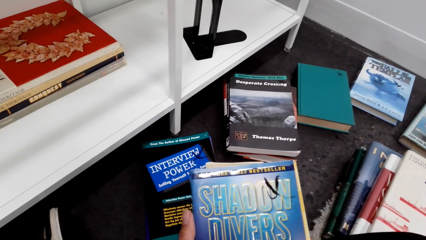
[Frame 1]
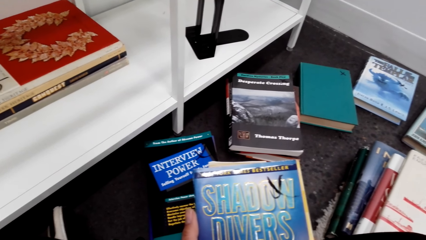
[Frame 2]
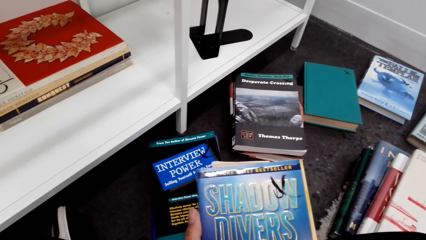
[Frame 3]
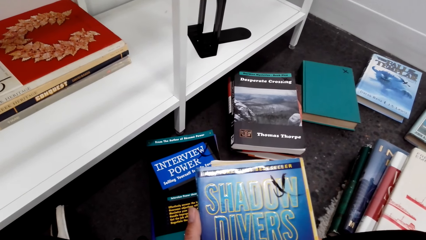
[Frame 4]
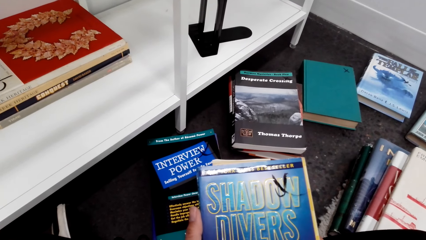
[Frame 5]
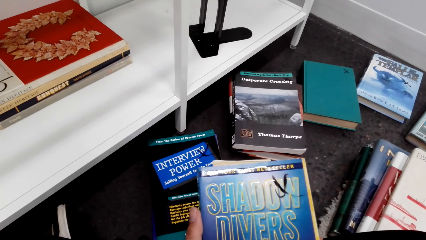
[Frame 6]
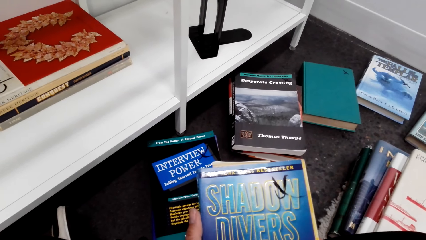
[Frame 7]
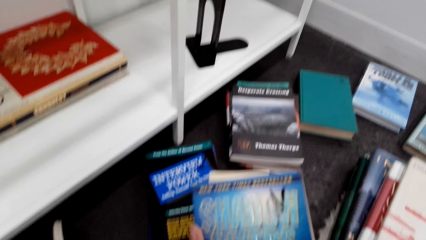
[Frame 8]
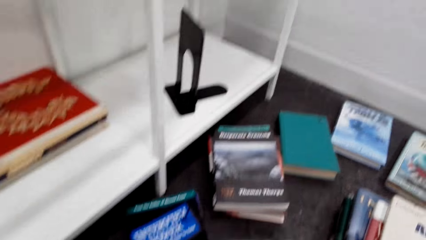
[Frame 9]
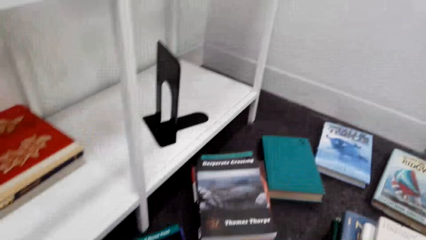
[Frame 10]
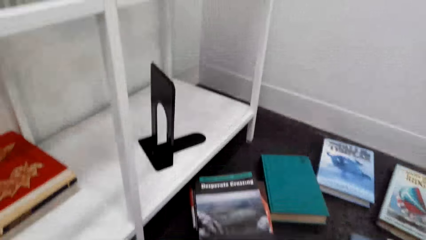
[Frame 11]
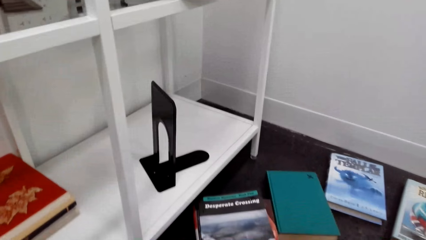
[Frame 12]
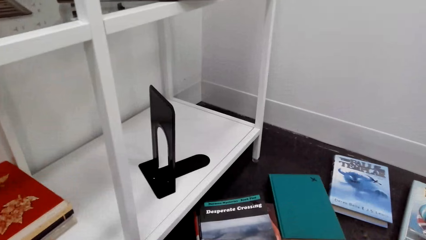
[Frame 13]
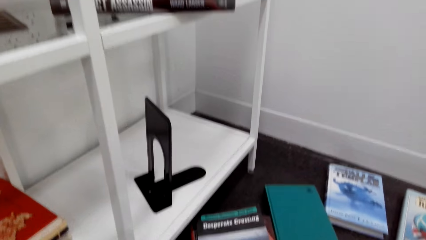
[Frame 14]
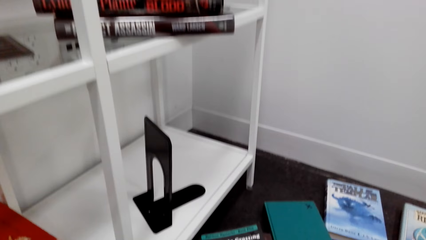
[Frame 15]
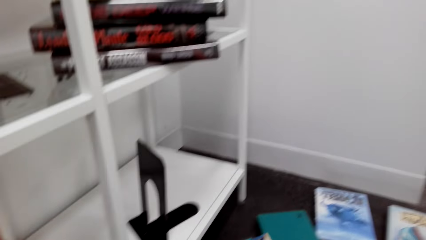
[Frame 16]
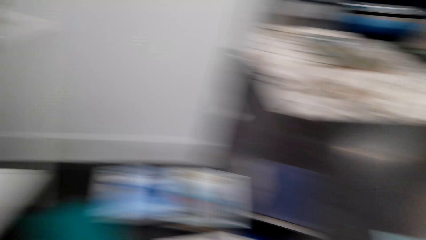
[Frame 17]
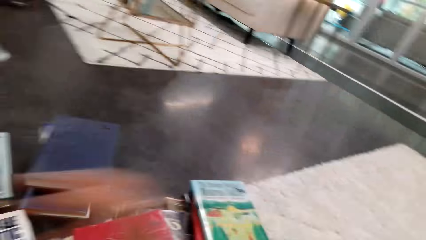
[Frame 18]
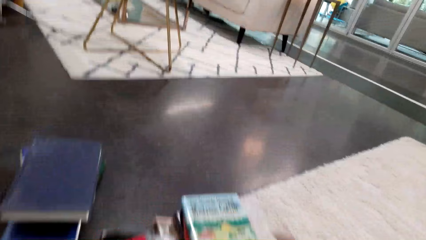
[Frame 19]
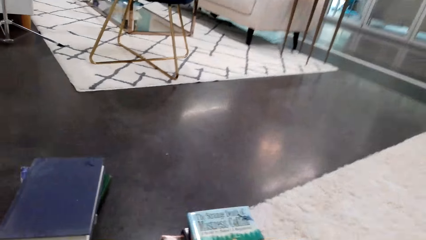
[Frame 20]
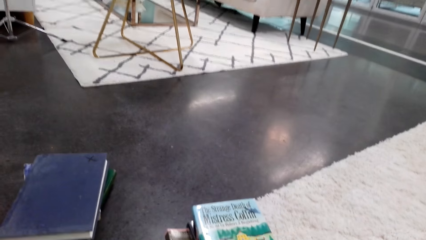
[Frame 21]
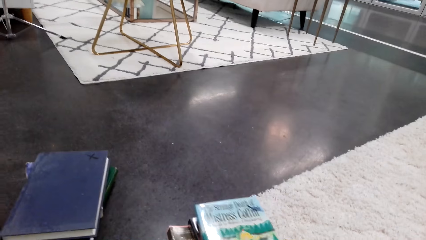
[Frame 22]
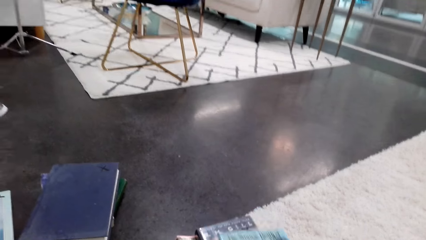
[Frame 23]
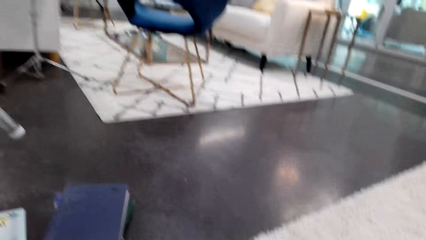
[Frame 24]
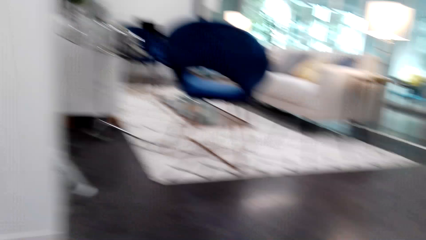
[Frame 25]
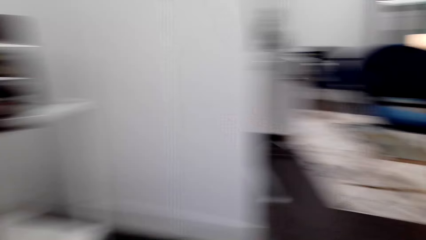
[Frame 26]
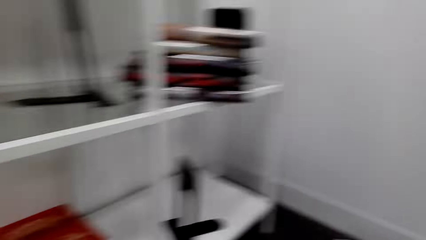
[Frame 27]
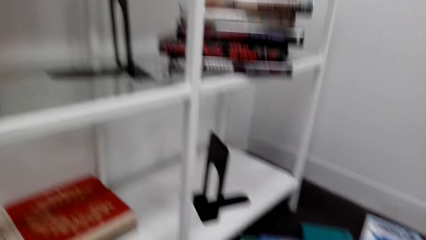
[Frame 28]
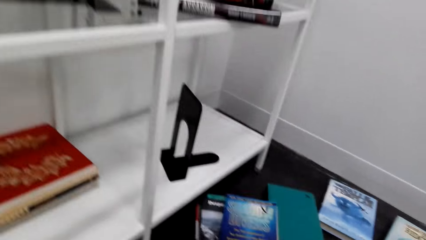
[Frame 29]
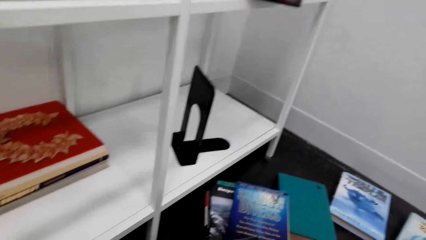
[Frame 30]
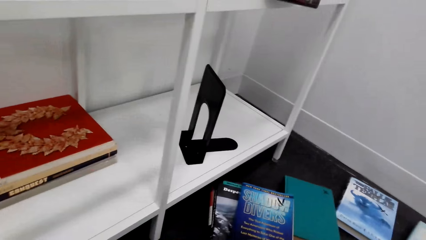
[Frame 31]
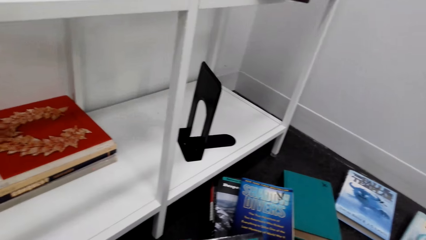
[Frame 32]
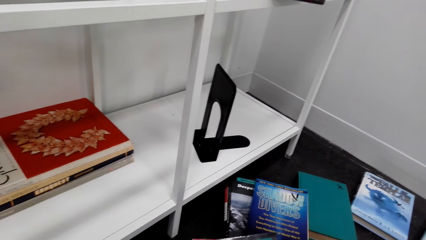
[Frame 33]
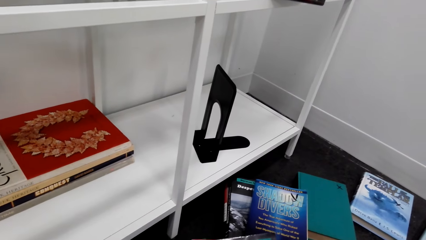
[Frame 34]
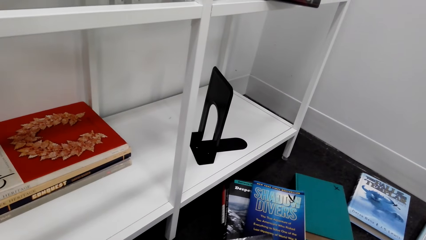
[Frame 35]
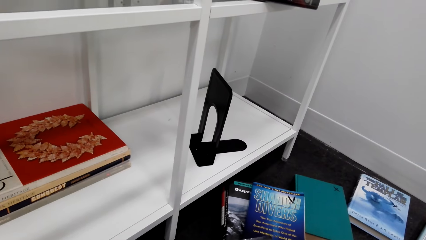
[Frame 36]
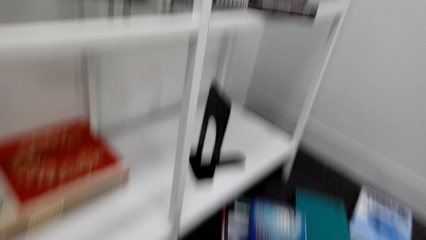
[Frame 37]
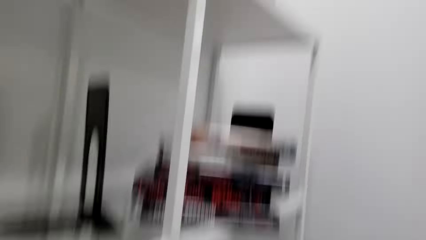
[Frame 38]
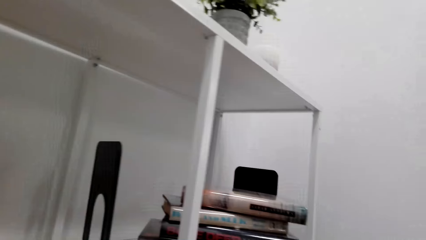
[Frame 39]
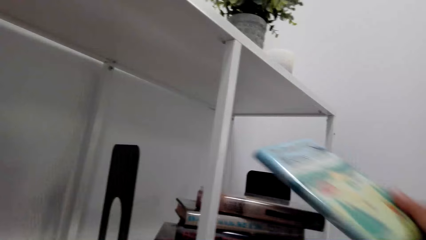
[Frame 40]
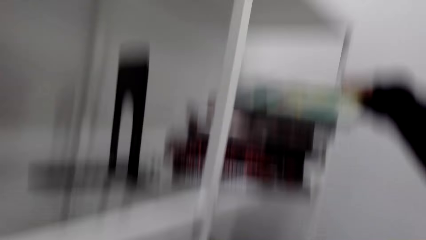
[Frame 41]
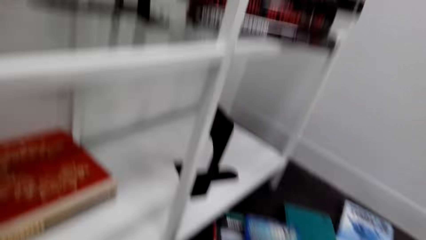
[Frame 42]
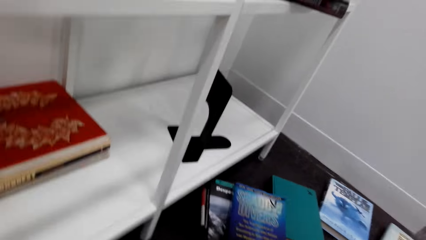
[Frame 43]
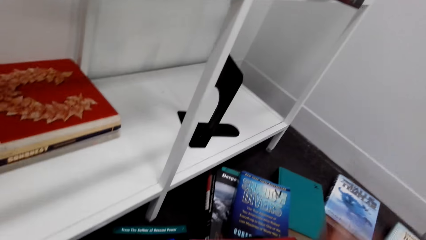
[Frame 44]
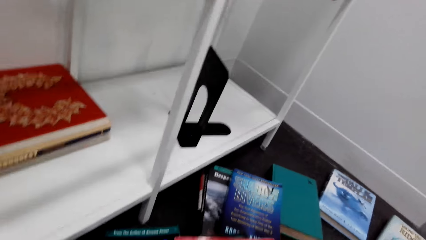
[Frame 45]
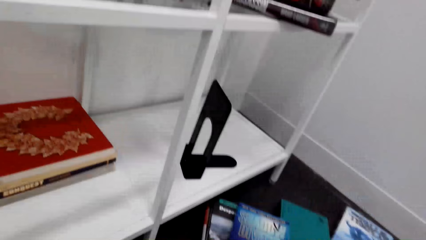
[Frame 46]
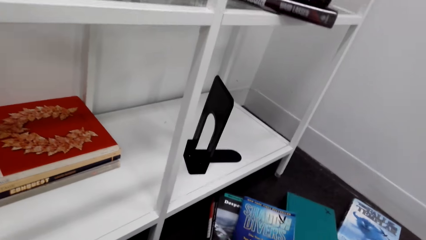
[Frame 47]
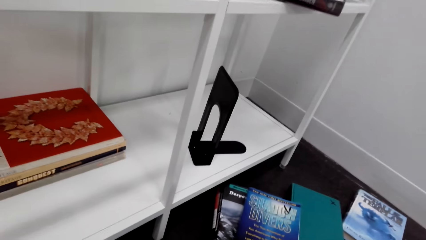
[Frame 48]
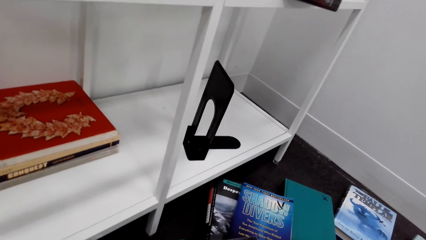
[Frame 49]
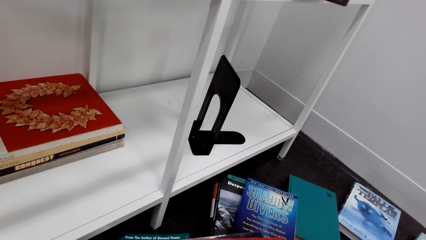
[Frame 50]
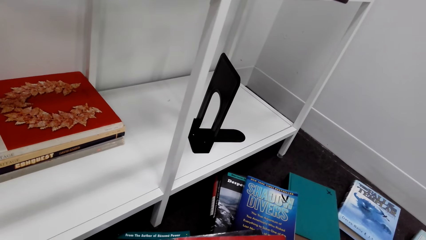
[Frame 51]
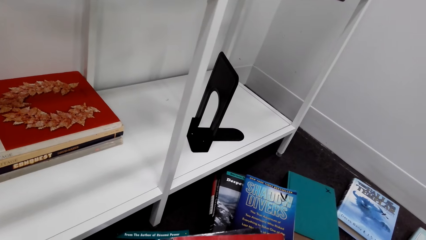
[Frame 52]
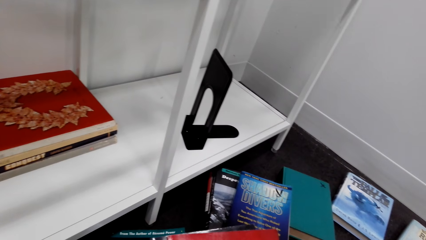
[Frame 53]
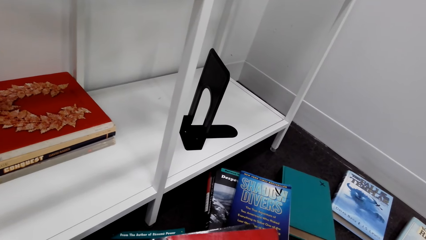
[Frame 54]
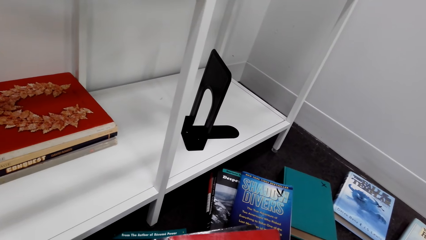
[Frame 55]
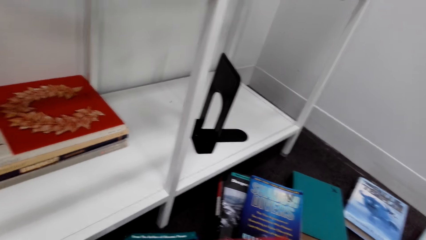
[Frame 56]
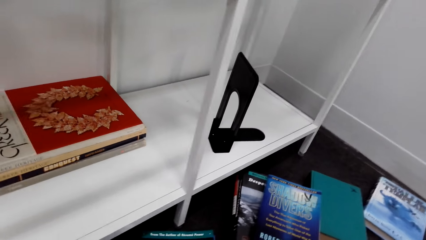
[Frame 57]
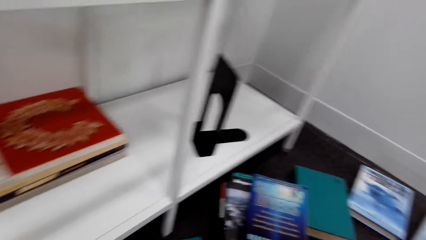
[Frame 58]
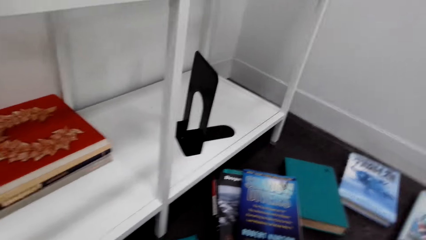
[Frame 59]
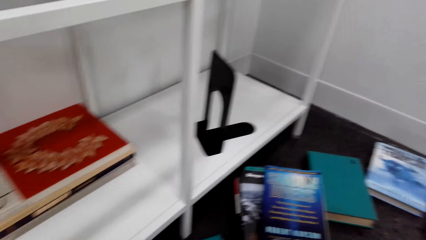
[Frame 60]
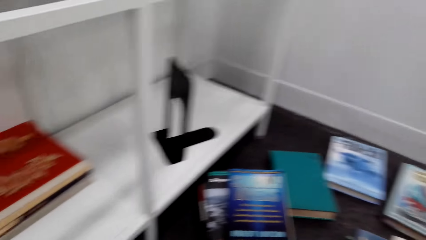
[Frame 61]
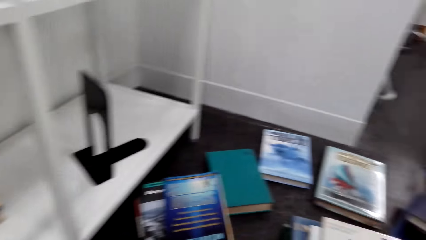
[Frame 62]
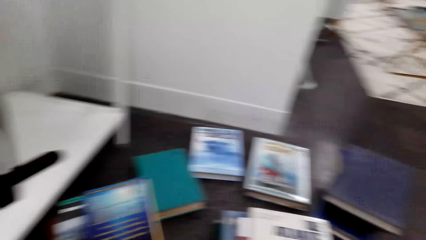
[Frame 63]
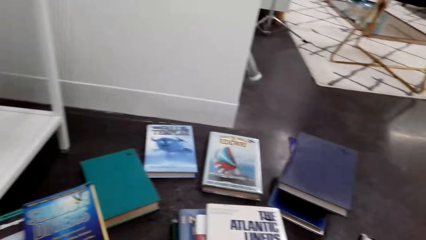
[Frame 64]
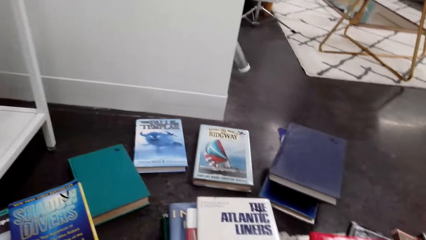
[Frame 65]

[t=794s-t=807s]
The camera wearer looks at the book. They move a hand. They pick up the book from the ground with the right hand. They move the book. They stare at the book. They put the book in the shelf. They move a hand. They stare at the books.

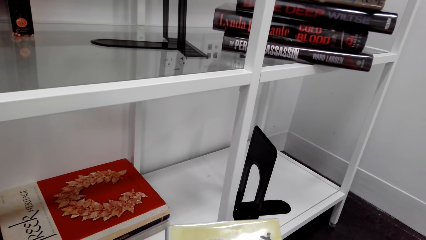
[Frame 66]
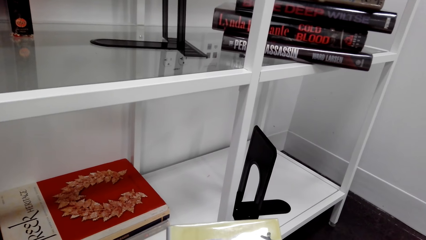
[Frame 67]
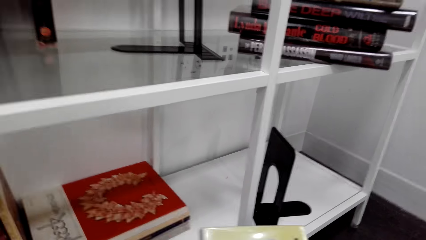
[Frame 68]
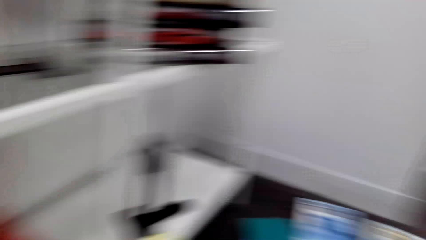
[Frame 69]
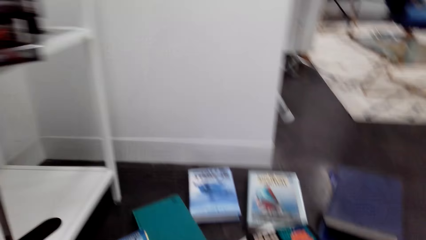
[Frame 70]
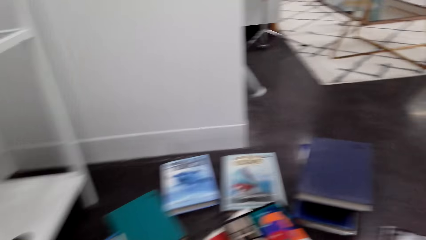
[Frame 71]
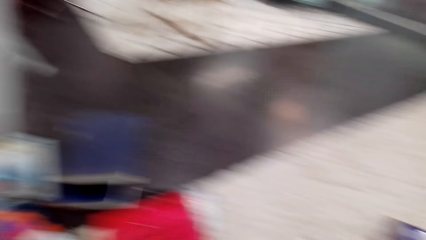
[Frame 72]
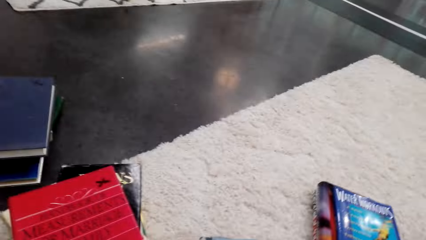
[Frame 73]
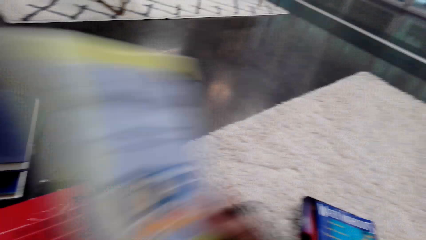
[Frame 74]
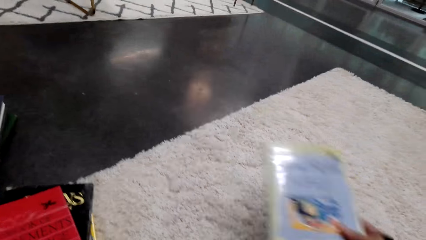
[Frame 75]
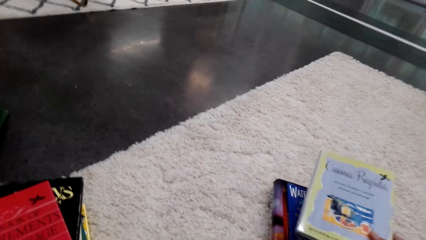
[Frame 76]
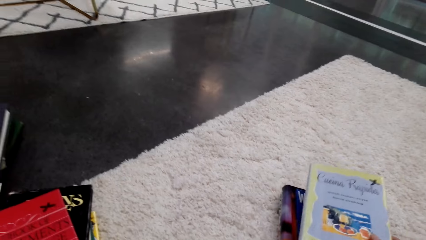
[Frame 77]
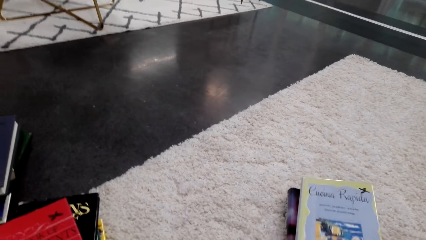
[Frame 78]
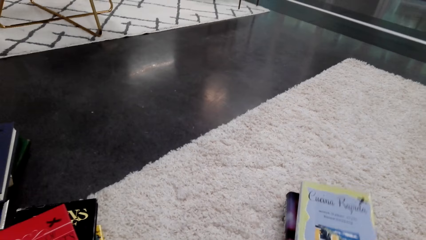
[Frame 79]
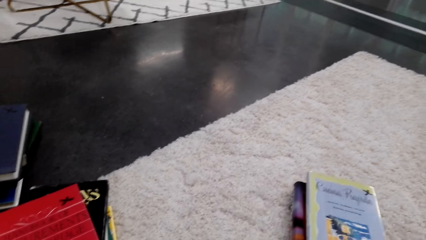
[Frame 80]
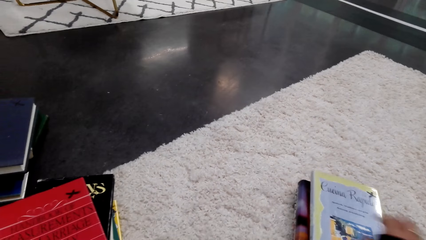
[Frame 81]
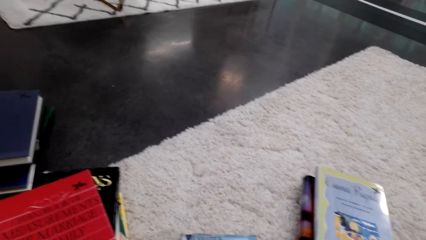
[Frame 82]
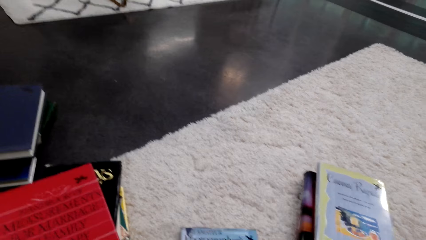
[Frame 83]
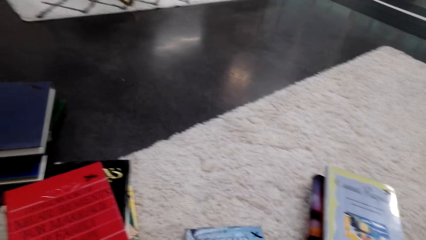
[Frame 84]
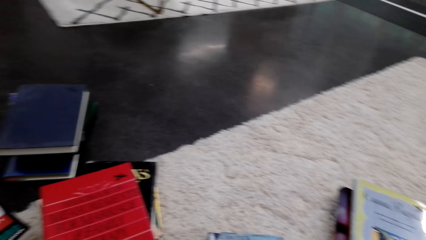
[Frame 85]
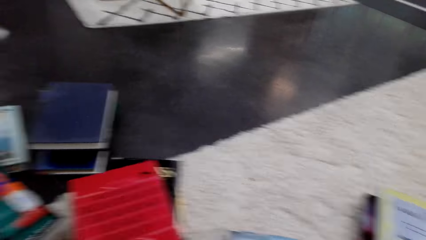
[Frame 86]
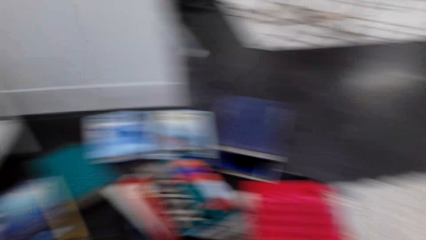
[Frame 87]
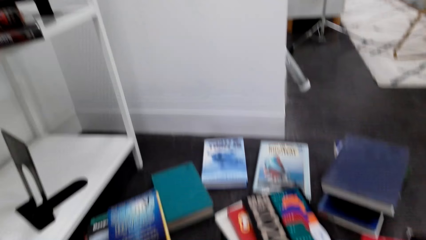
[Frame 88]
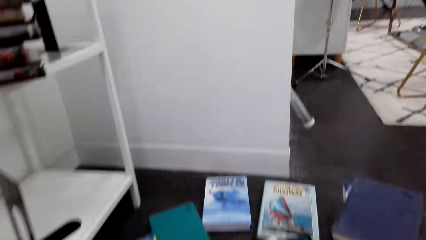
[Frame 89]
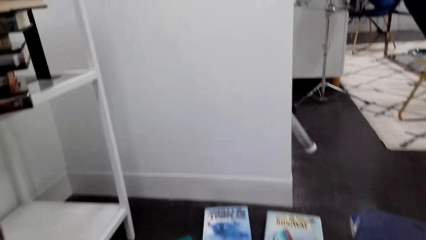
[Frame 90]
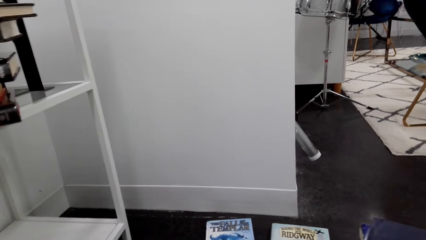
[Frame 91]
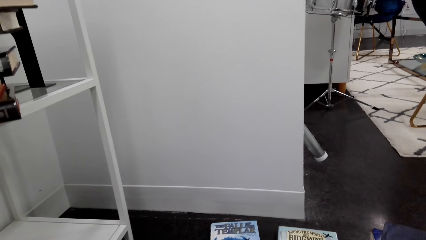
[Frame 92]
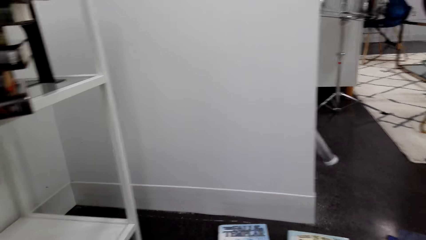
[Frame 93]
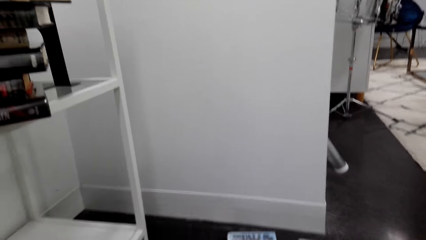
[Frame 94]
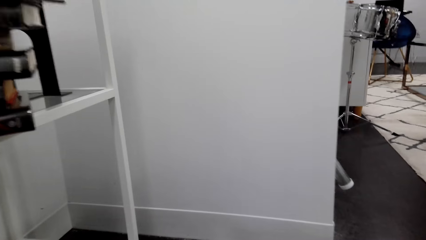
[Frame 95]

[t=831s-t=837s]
The camera wearer puts the book on the floor. They pick up a book with the right hand.
